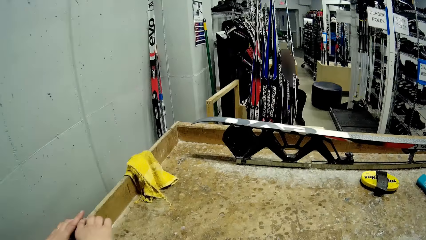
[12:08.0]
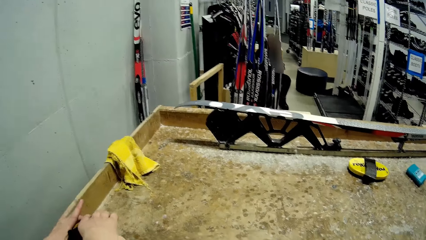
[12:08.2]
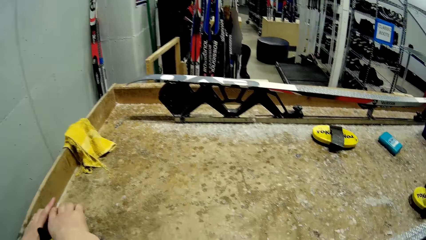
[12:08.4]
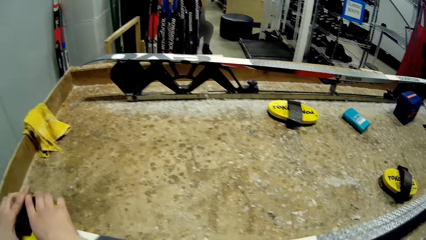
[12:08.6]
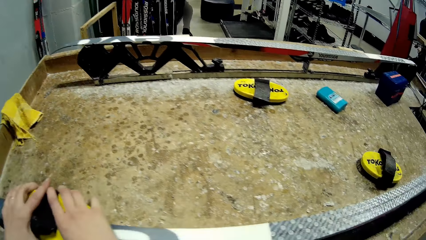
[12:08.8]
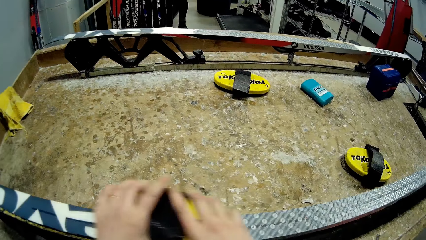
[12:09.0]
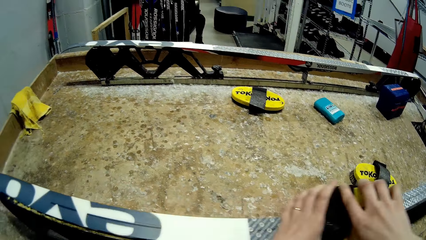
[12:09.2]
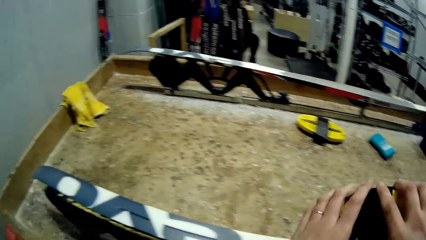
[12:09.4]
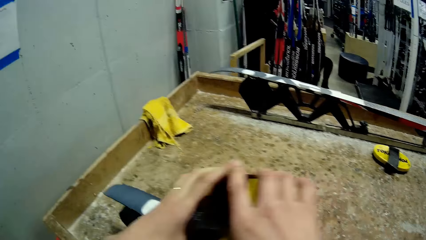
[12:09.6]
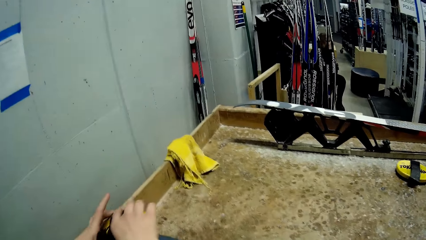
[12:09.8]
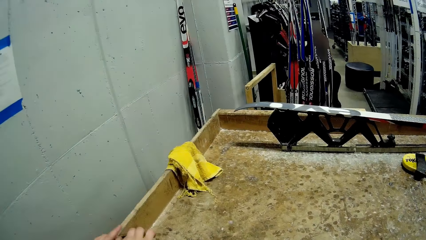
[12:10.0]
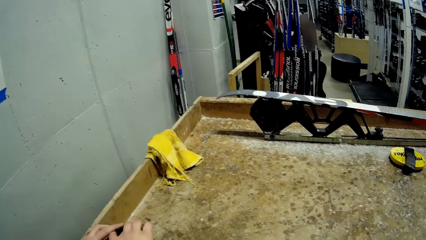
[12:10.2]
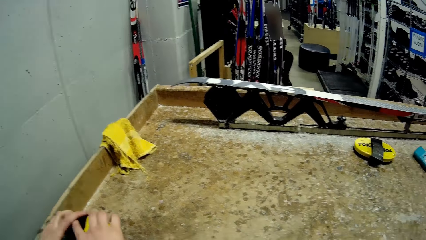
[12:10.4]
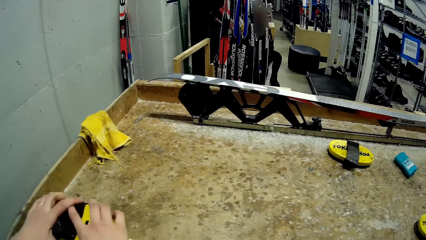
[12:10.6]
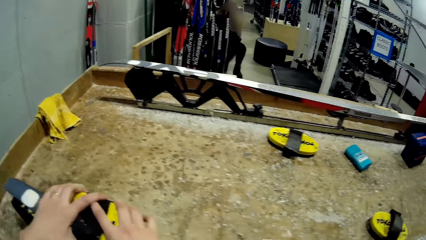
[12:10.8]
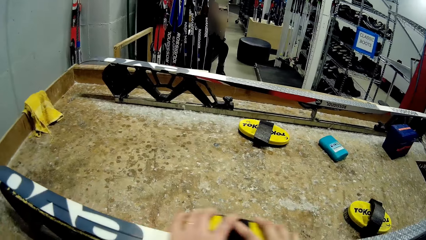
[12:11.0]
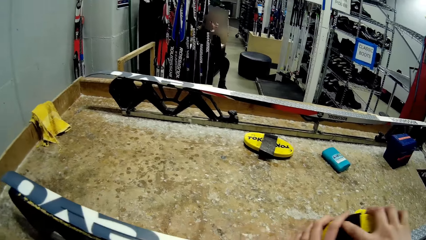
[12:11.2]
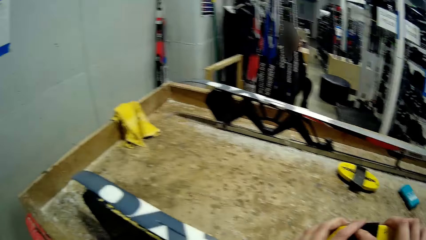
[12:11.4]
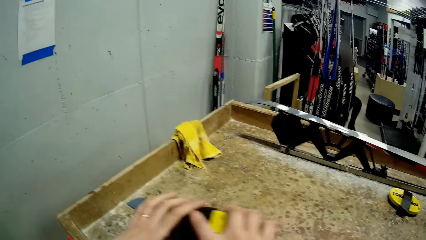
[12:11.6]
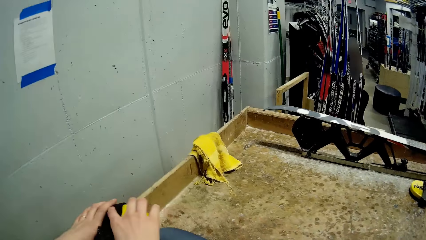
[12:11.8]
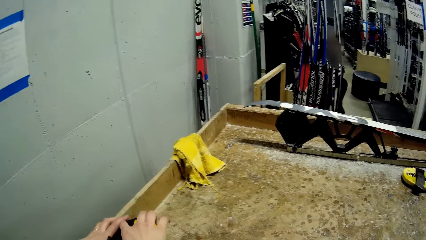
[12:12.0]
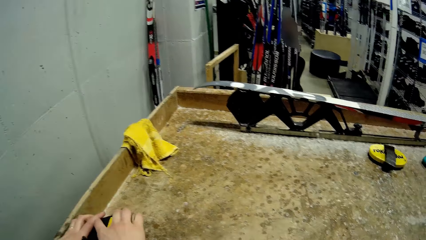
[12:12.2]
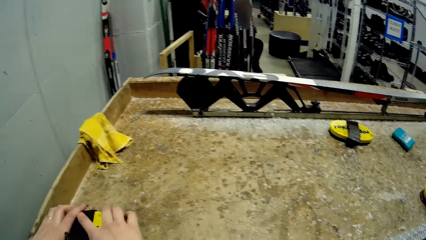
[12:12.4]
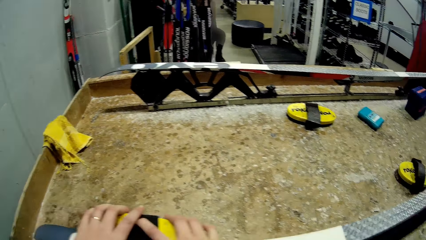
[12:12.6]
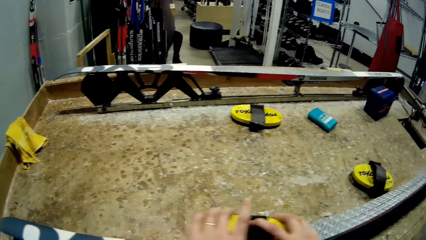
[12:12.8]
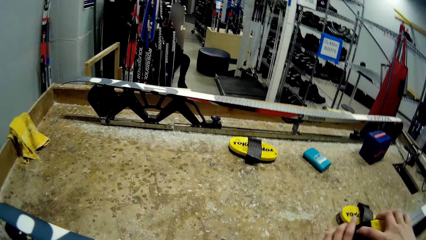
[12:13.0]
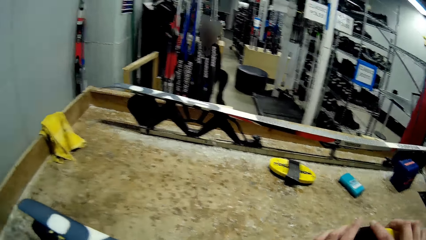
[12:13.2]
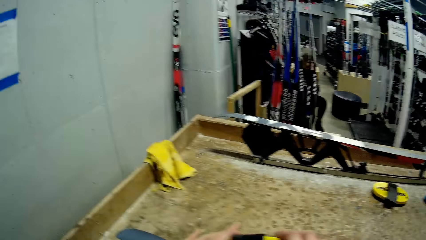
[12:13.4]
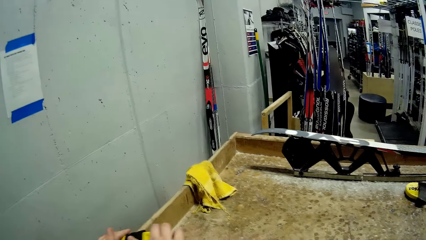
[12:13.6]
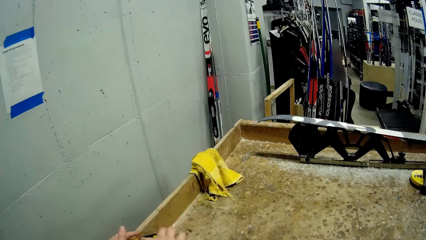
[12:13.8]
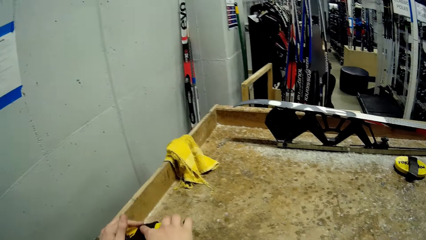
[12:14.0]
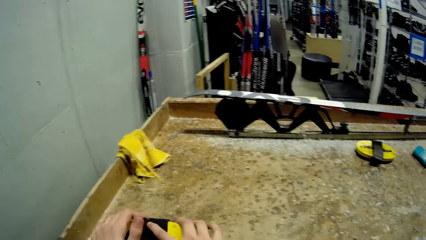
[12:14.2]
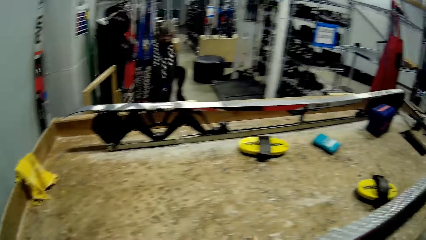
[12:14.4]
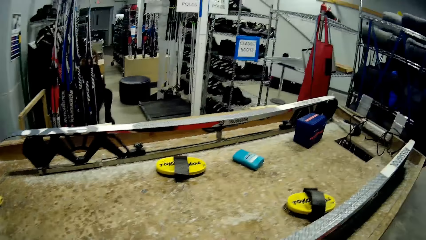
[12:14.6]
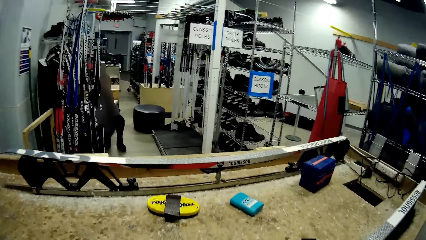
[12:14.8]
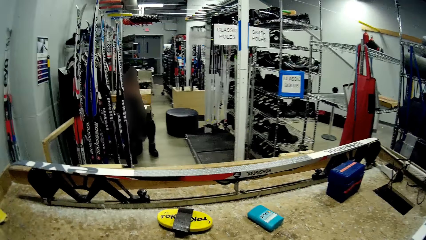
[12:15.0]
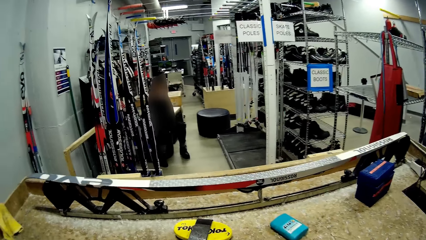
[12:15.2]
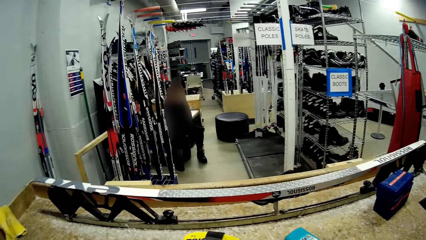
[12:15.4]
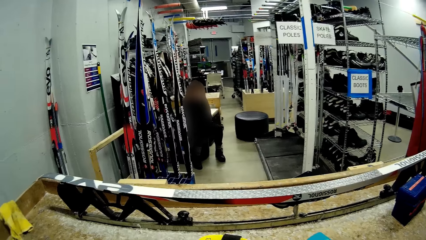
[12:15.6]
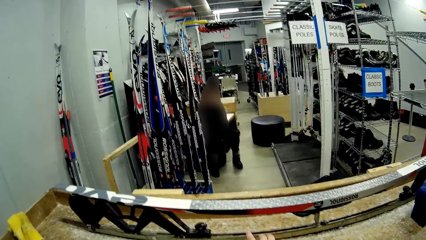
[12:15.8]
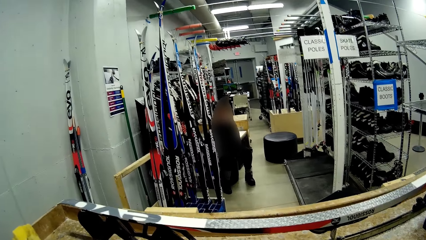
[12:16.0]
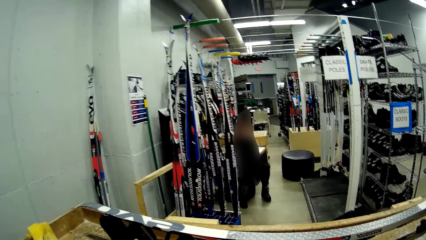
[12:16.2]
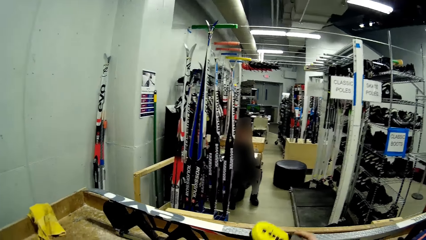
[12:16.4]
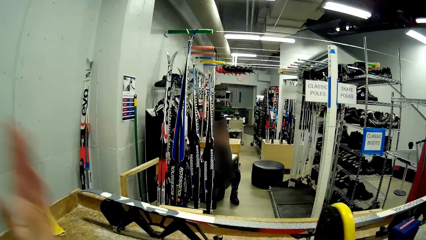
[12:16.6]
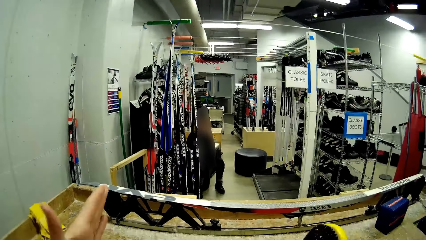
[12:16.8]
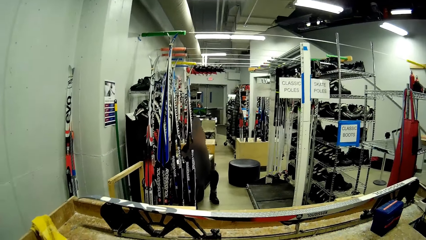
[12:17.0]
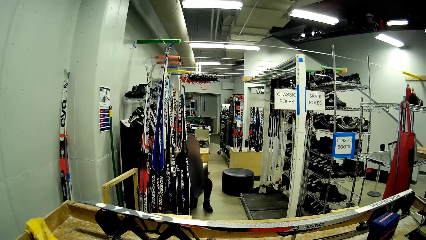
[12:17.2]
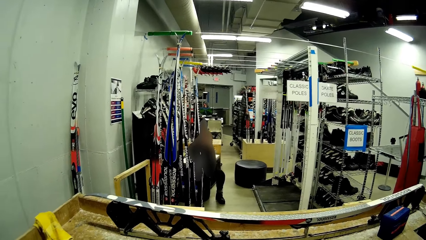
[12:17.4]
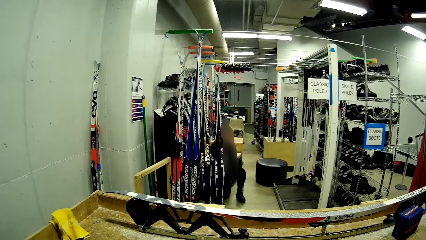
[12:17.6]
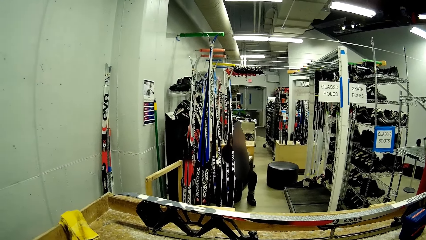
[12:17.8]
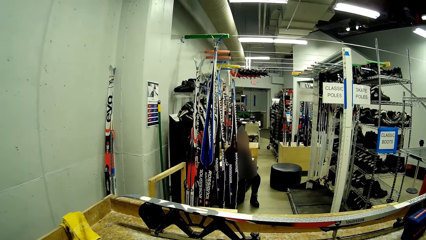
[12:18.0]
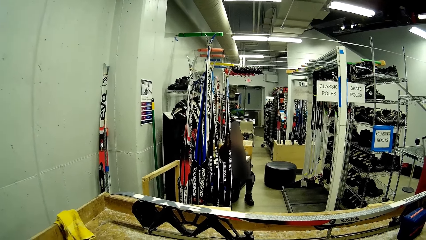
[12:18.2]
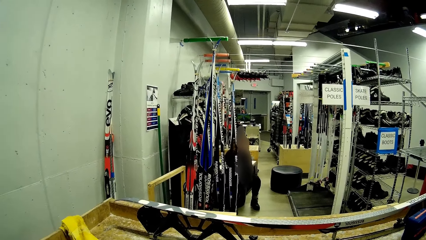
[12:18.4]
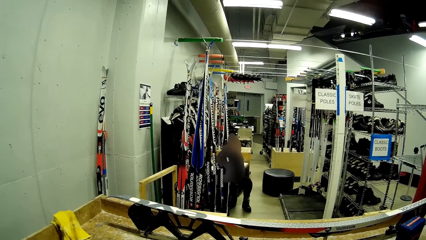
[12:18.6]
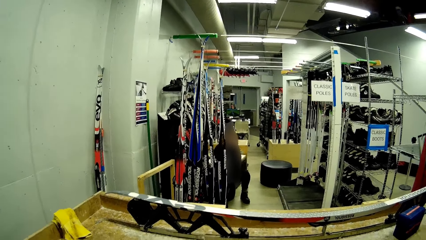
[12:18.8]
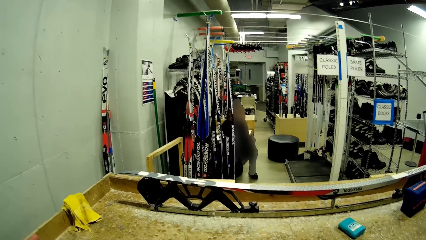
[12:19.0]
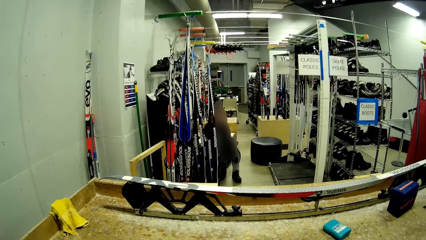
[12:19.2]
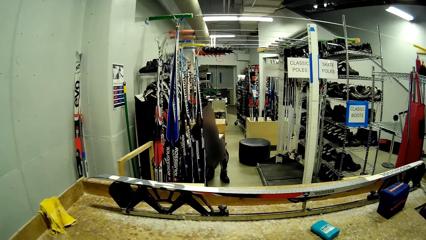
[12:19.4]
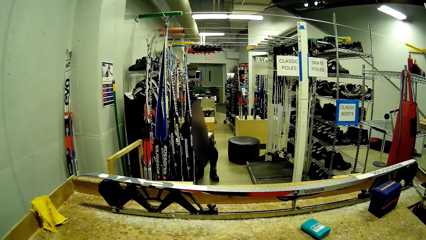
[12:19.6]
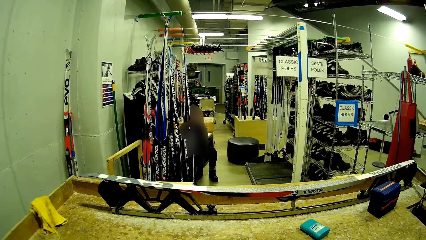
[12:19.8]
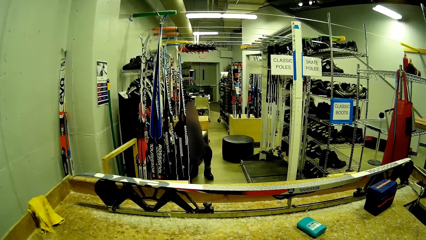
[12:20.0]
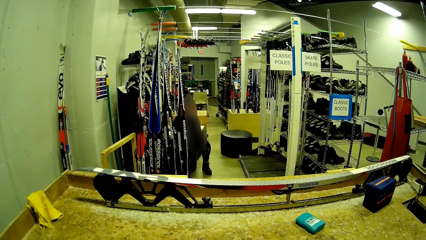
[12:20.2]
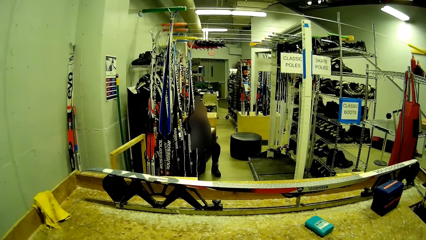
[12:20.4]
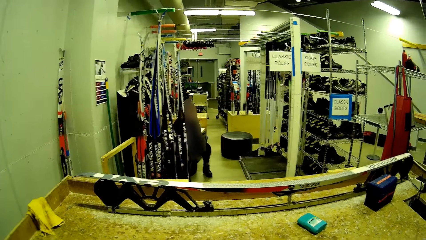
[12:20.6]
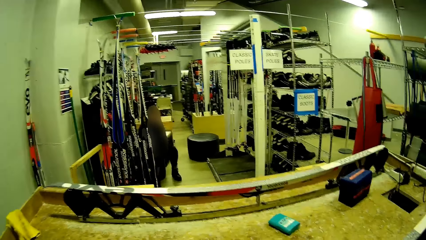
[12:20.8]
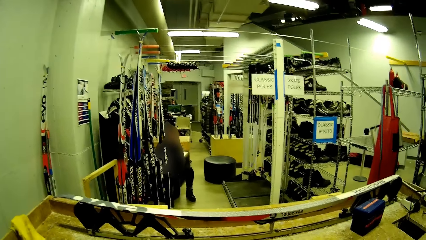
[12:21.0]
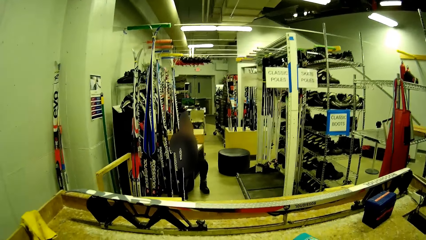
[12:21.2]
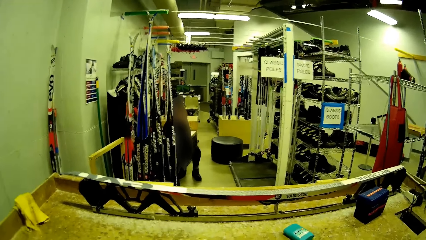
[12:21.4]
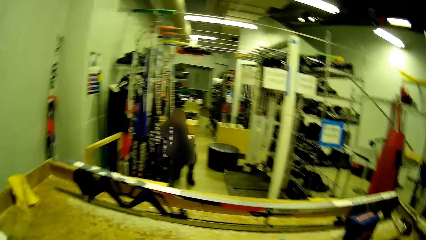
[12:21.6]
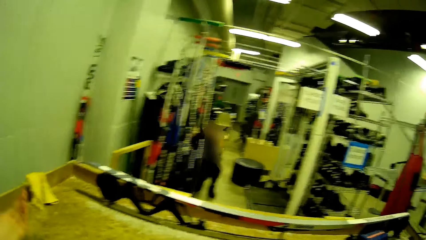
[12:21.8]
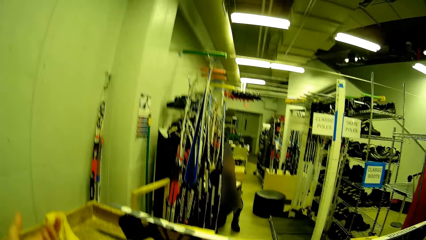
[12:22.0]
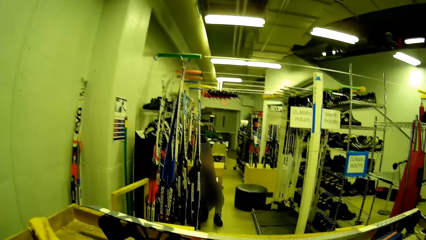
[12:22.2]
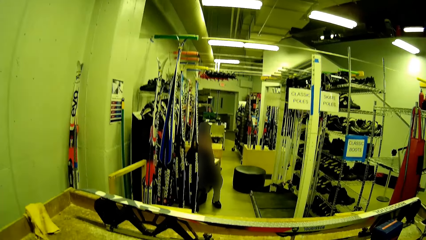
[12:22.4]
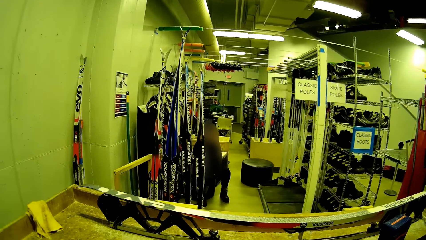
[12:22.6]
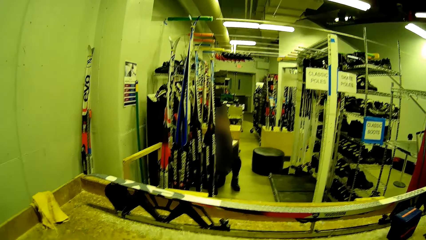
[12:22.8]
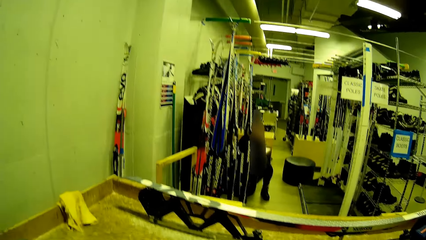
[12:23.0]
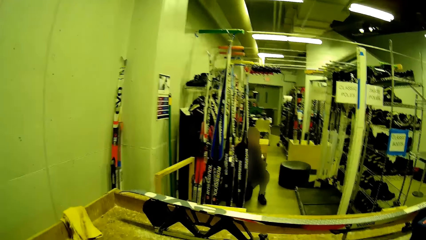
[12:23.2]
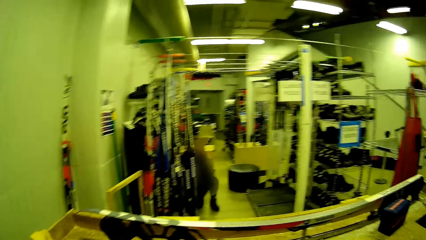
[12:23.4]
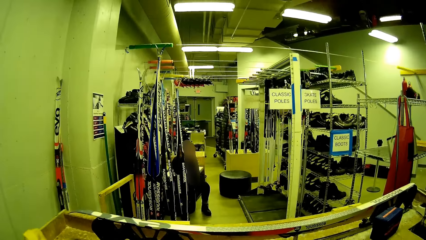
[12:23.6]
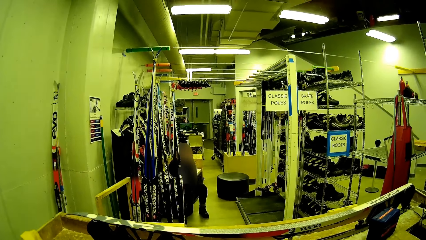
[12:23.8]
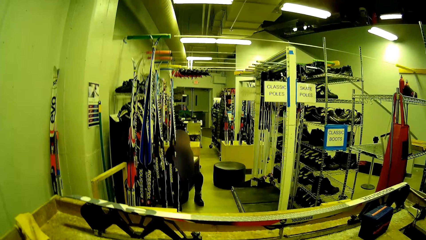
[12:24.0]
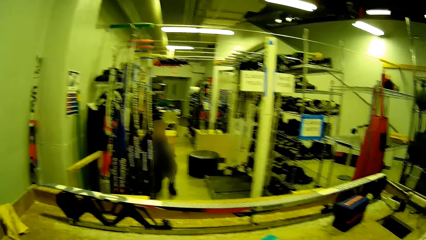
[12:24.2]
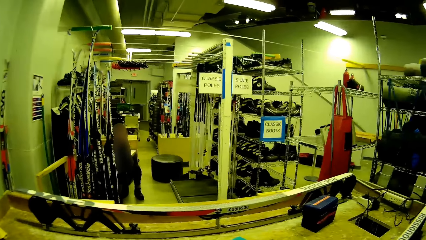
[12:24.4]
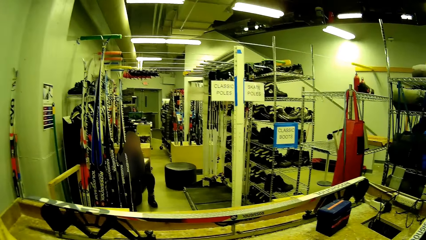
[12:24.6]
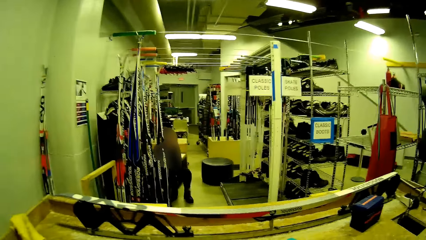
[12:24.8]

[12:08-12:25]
The camera wearer picks a brush from the table with his right hand.
